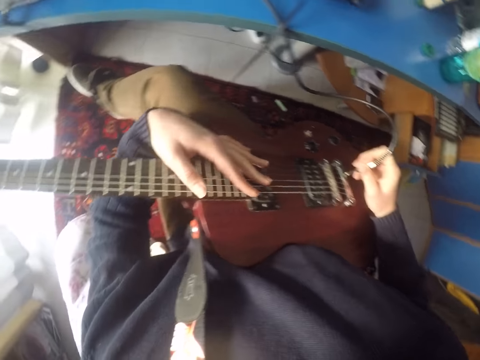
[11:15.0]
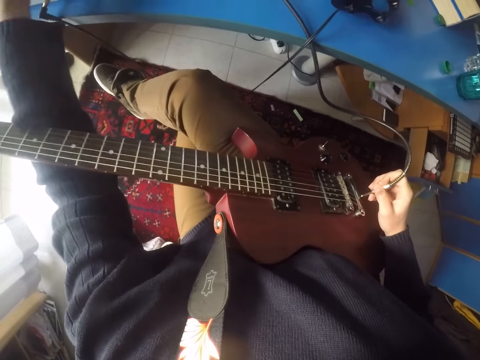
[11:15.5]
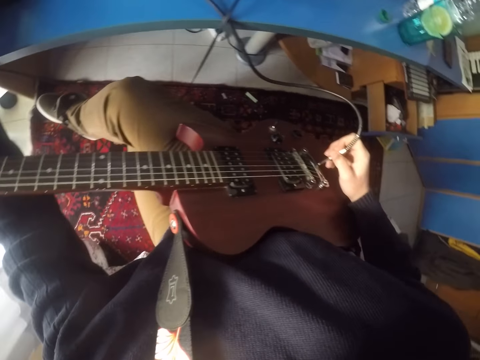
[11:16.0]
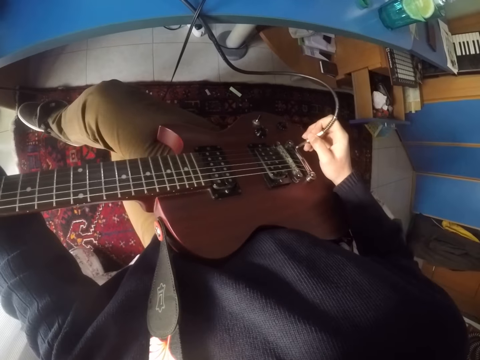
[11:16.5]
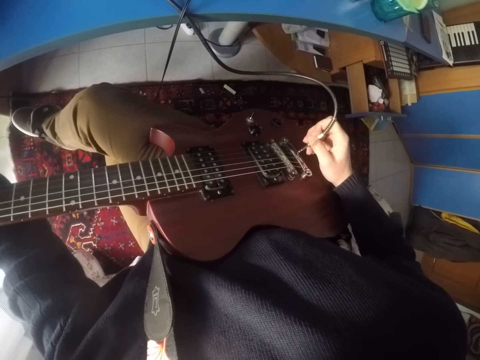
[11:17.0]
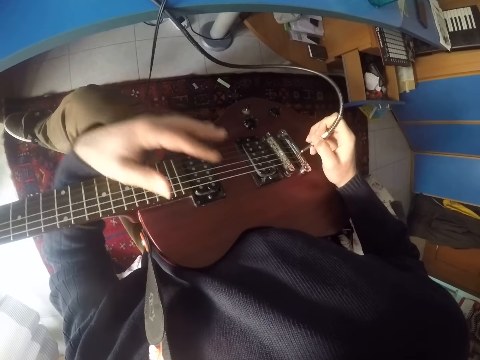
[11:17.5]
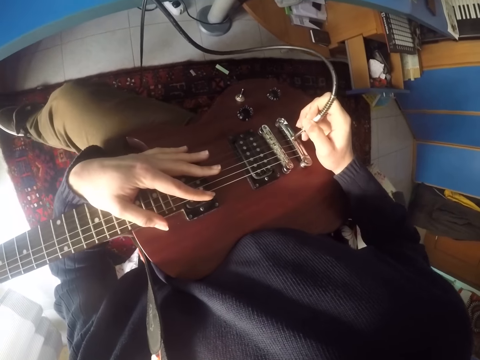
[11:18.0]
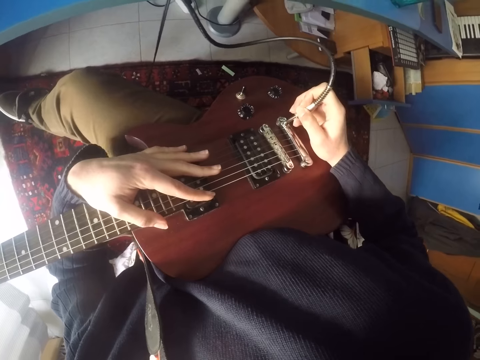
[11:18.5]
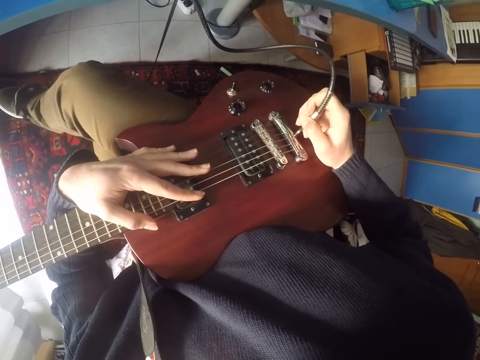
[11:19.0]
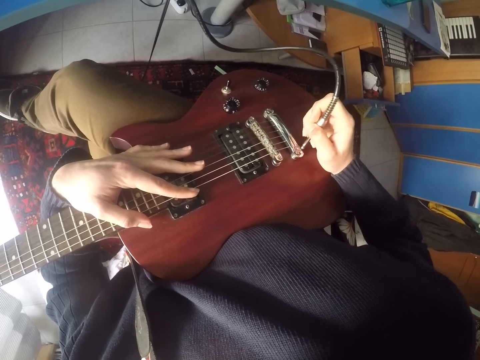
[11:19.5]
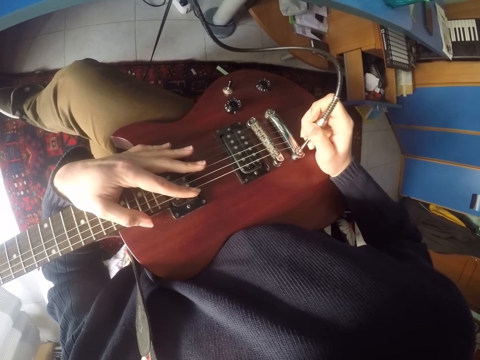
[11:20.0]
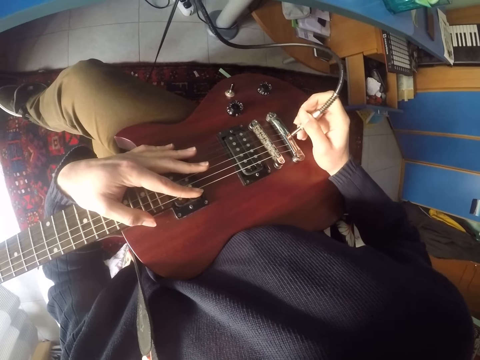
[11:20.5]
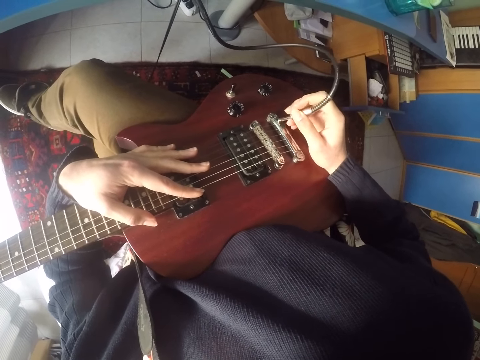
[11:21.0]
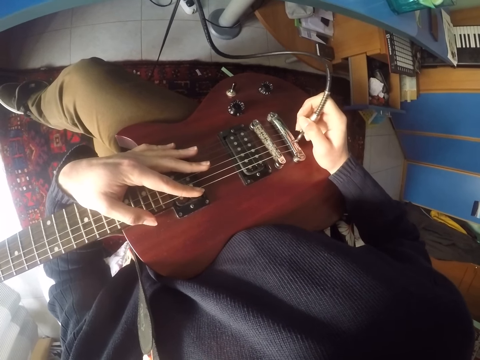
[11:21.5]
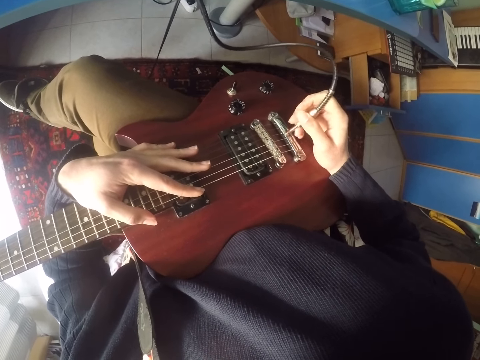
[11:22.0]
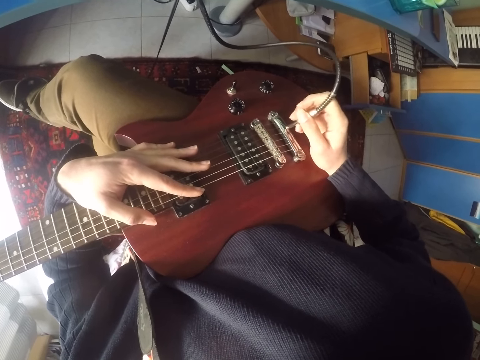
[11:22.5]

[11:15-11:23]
The camera wearer stretches a hand. They play the guitar with the guitar cable.
